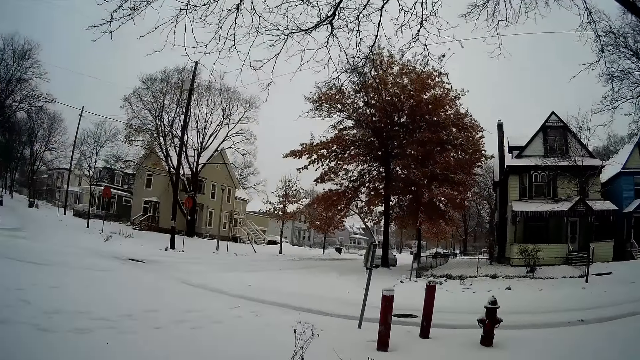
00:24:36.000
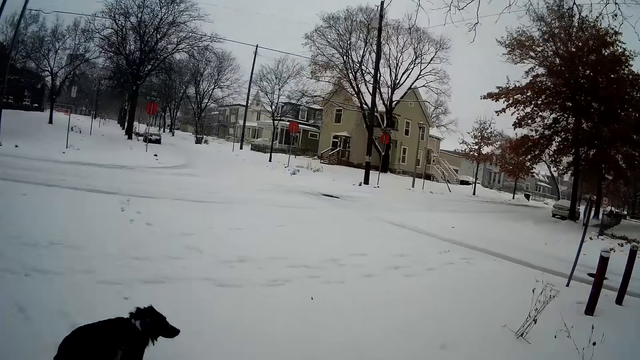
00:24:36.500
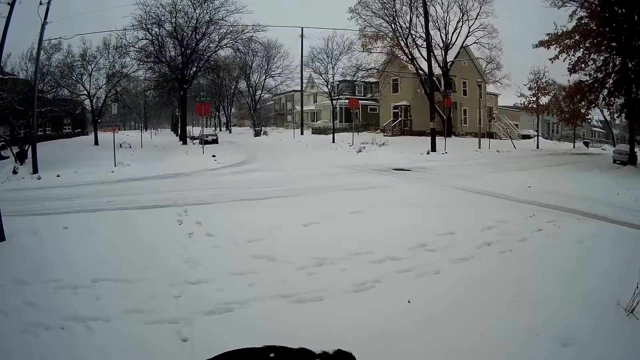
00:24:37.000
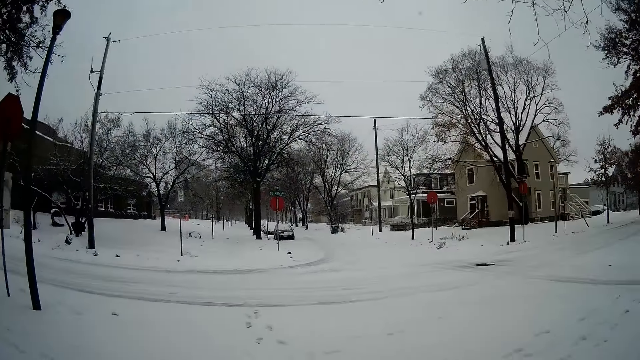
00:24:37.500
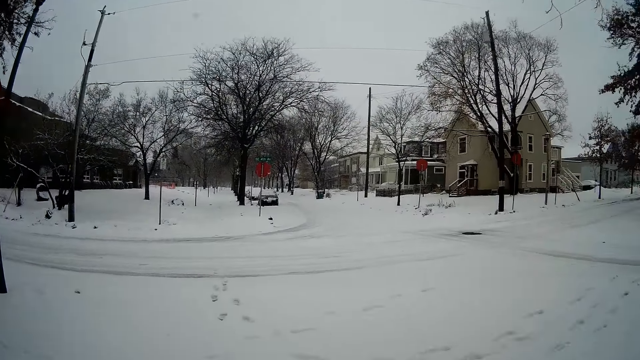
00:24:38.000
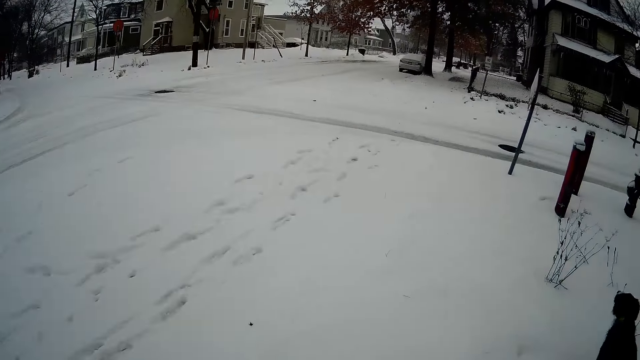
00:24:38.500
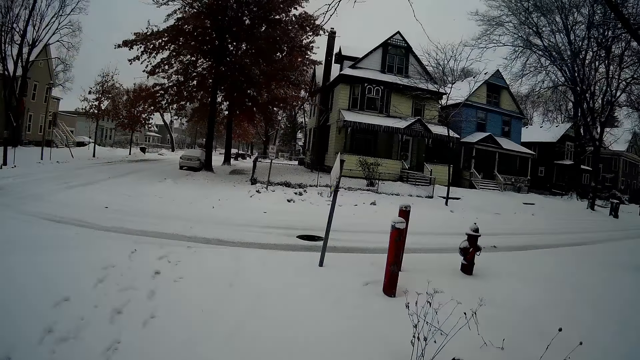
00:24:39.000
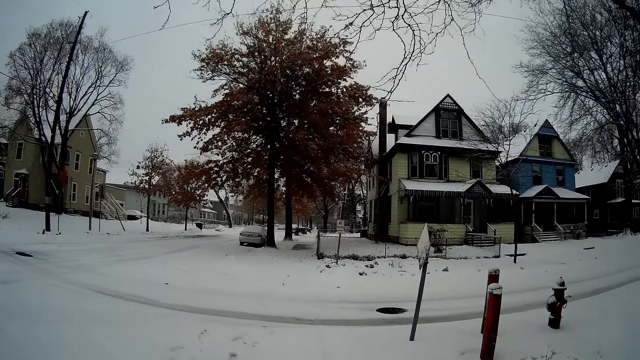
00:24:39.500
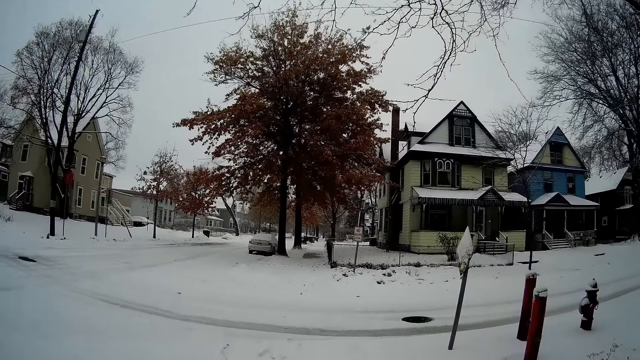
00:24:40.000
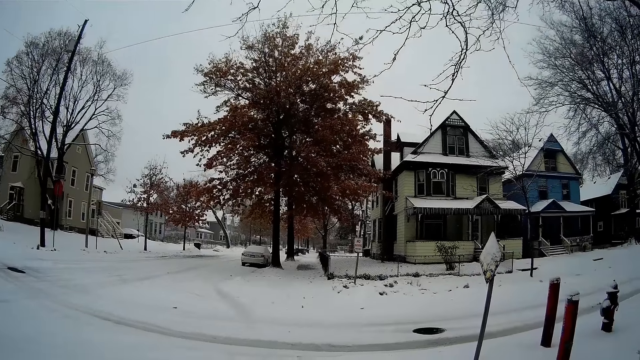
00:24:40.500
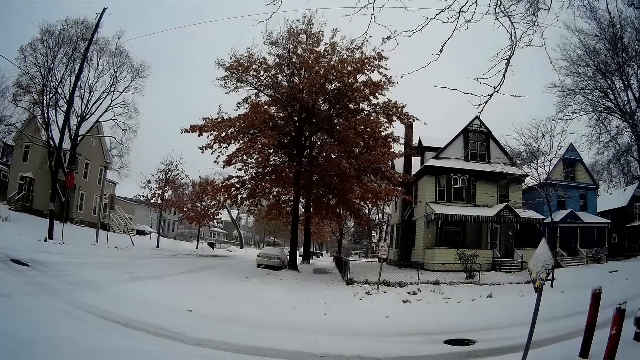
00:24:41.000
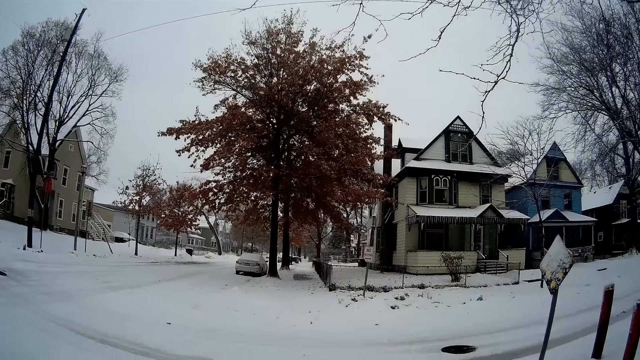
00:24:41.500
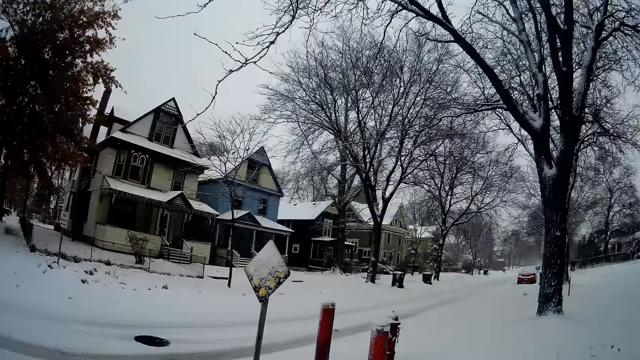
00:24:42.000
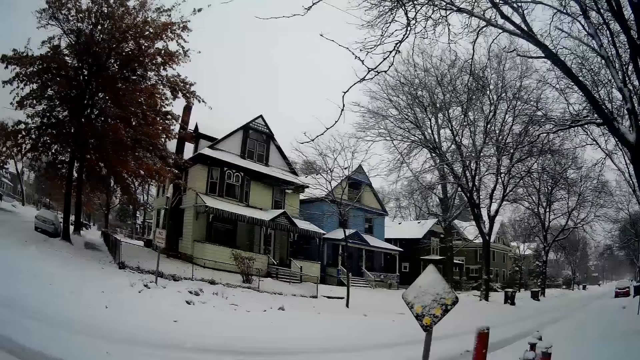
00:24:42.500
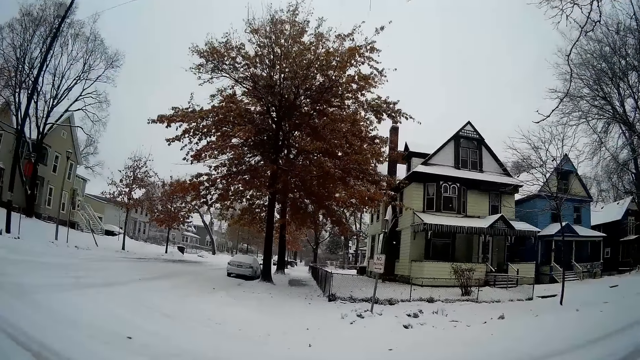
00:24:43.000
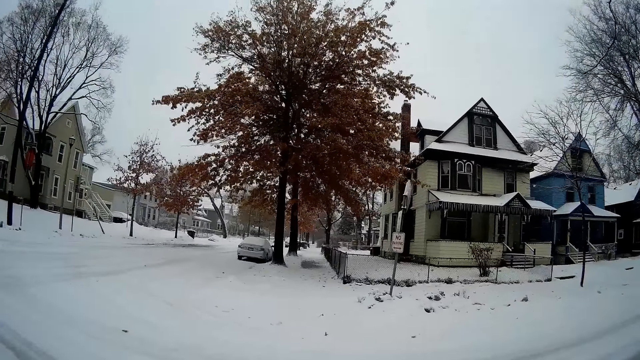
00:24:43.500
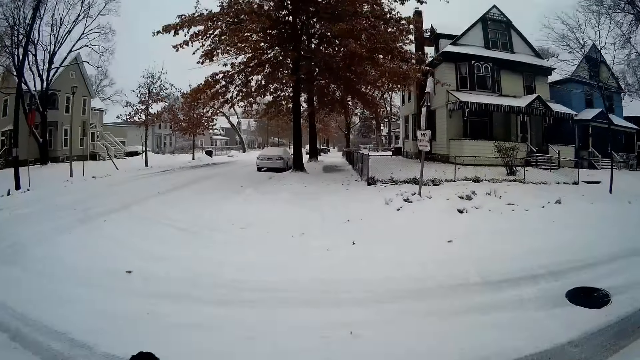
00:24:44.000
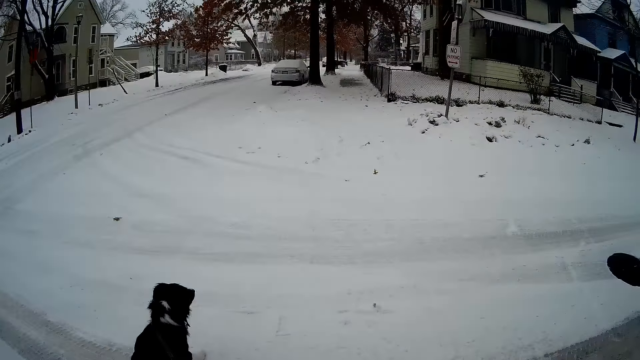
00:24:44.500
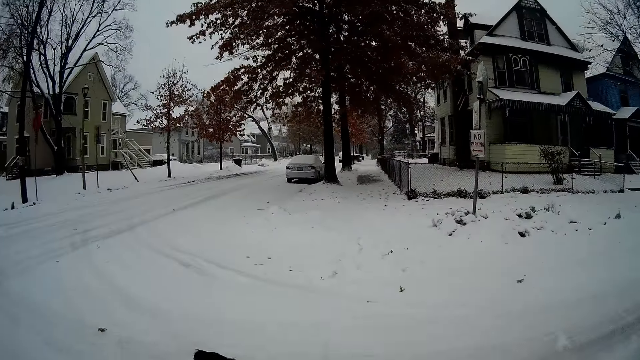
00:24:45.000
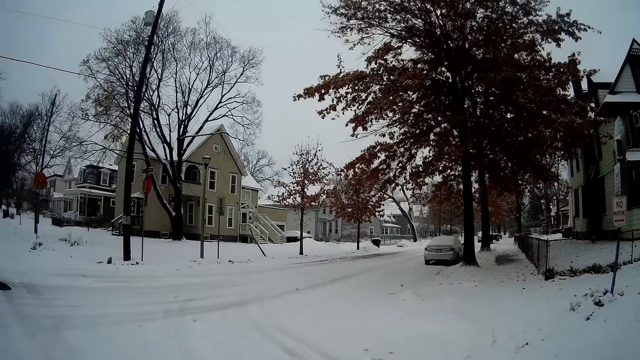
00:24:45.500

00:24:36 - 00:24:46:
The dog walks towards a dry plant.

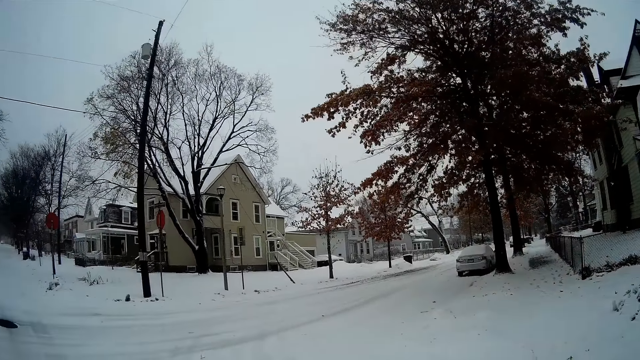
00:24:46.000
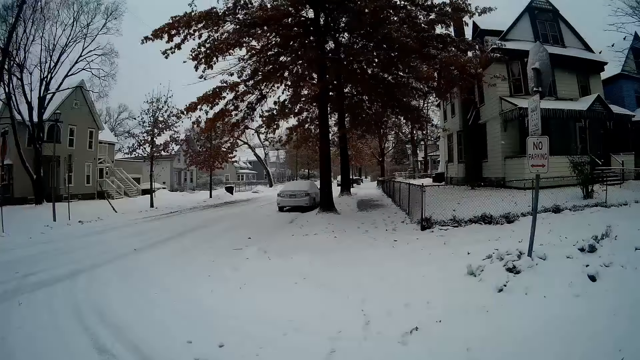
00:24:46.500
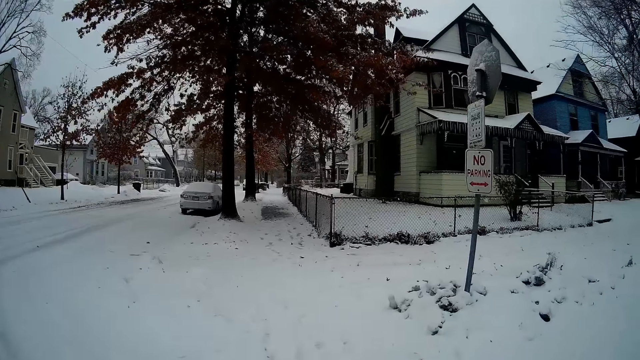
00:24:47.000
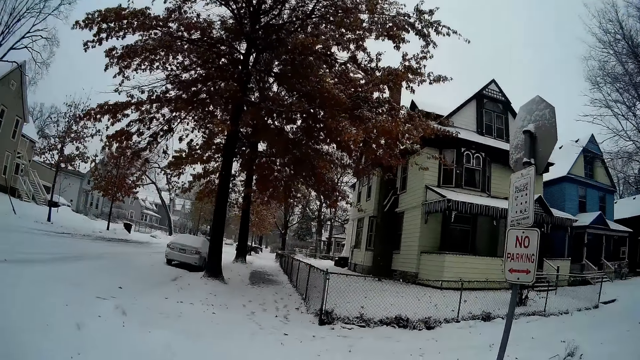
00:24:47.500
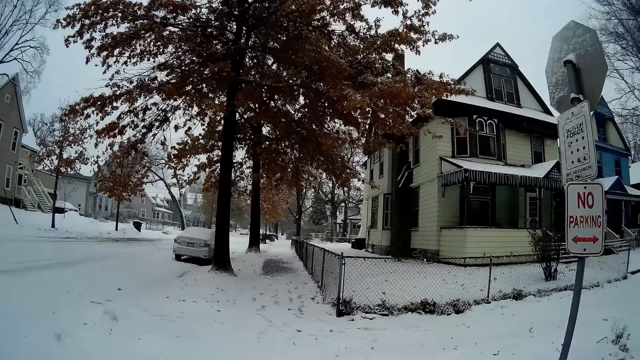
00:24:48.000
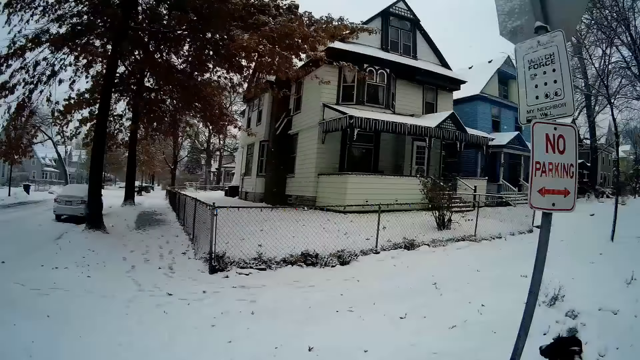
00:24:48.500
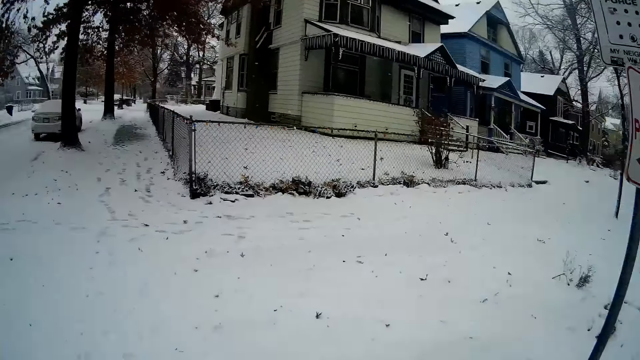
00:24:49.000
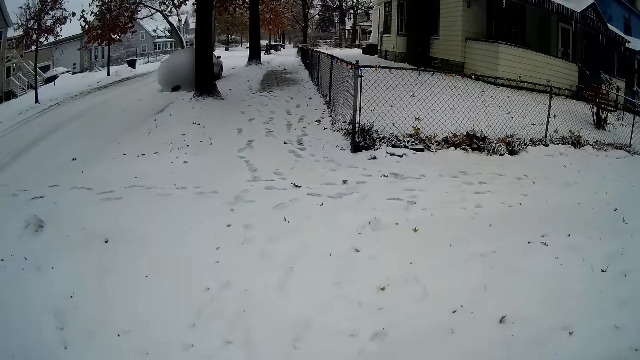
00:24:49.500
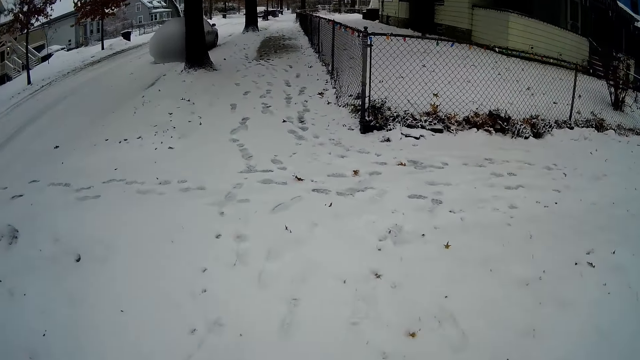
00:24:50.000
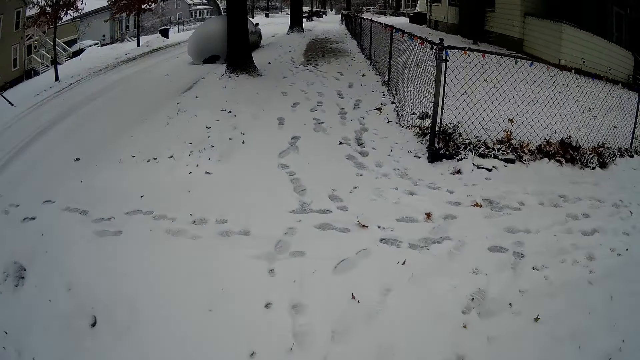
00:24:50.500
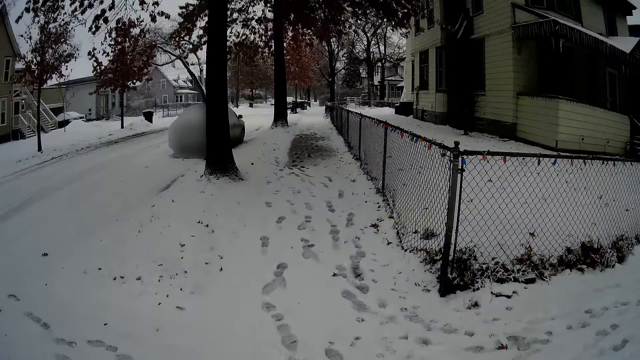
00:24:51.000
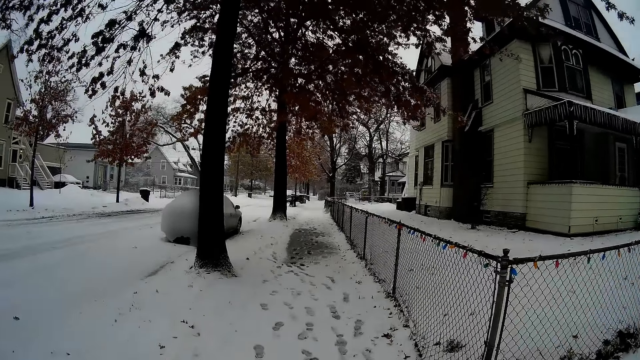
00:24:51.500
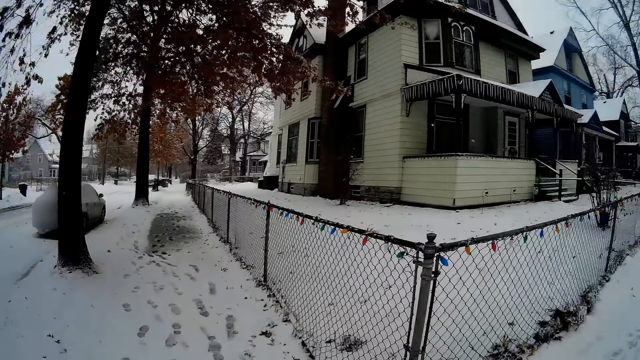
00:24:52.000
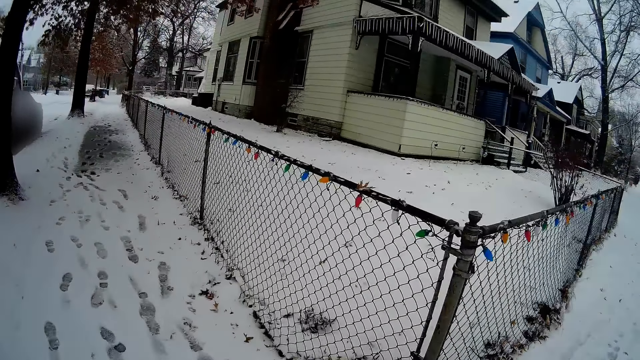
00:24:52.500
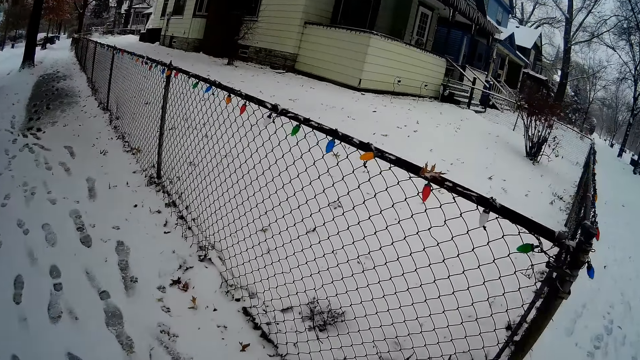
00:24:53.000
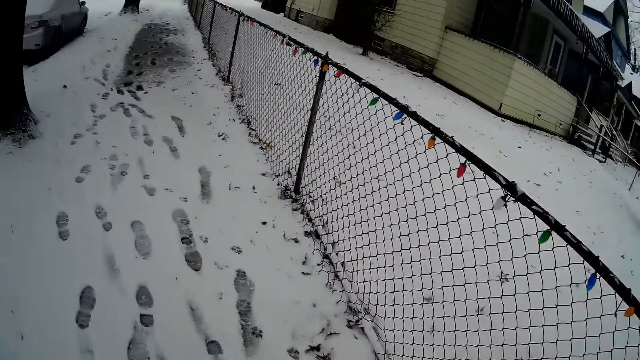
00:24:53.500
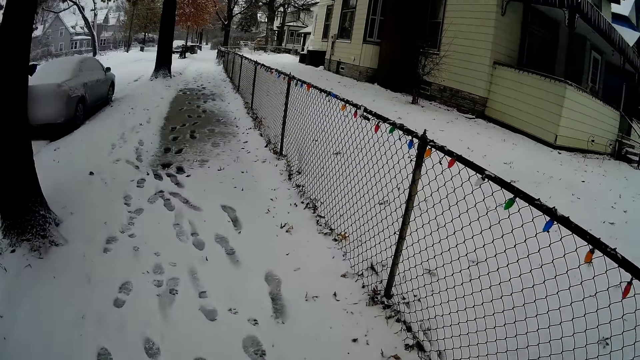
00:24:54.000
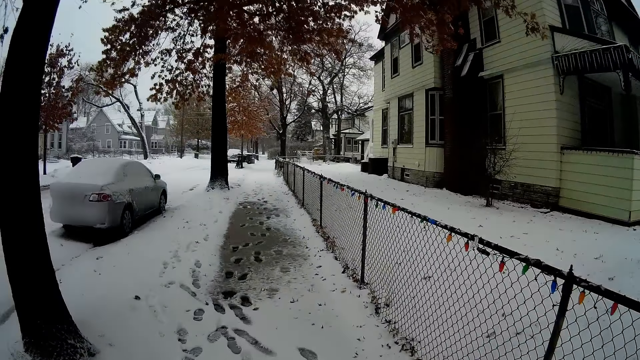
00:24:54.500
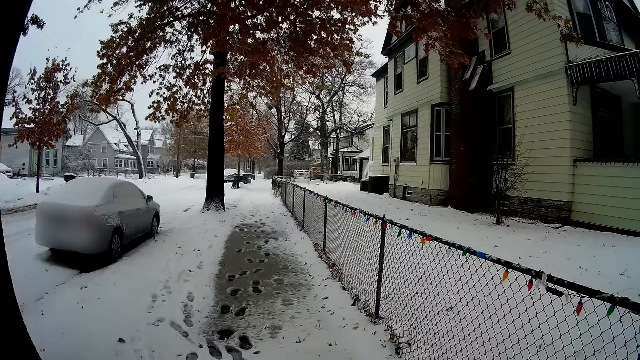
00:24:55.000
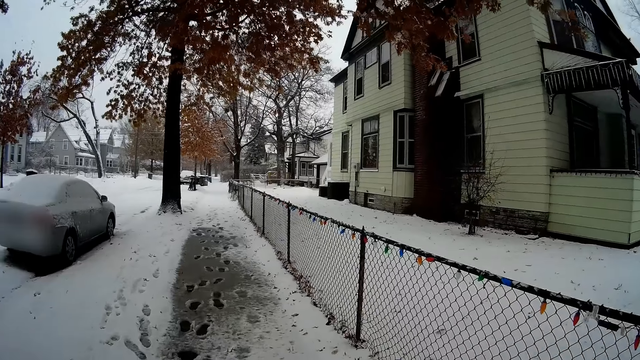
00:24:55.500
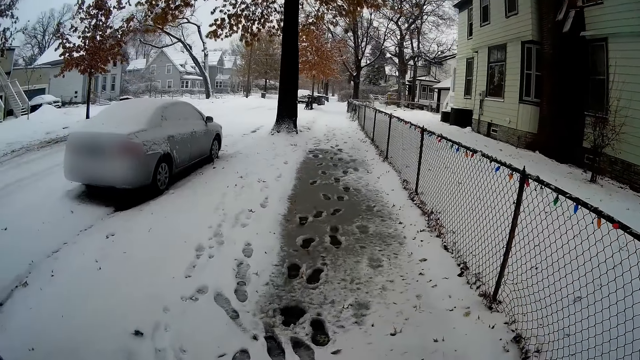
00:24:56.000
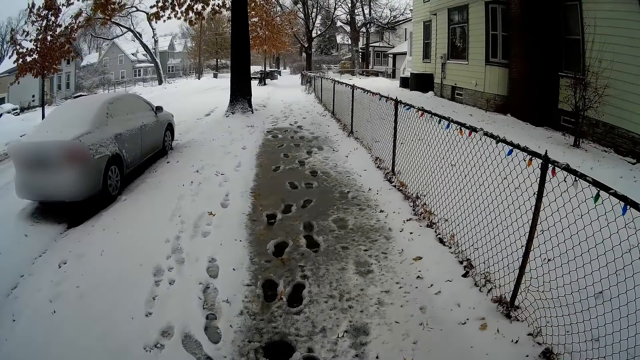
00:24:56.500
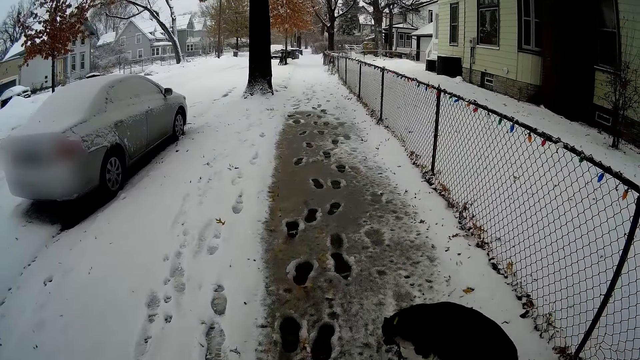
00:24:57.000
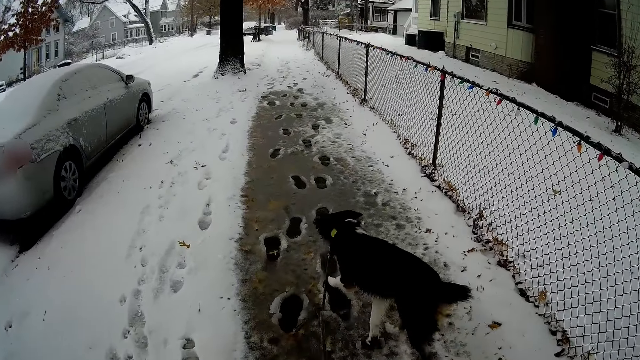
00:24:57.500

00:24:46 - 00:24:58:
The dog walks towards a road sign.
